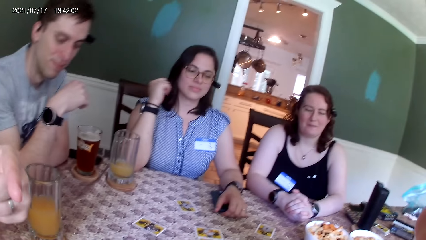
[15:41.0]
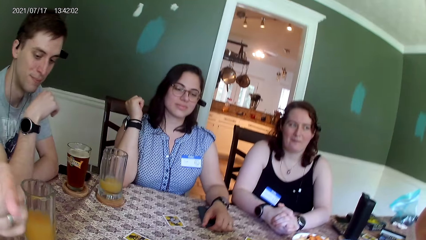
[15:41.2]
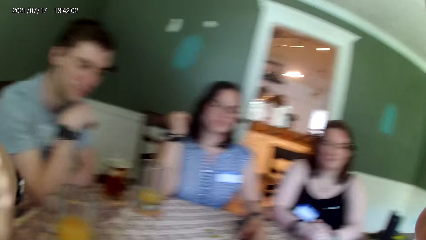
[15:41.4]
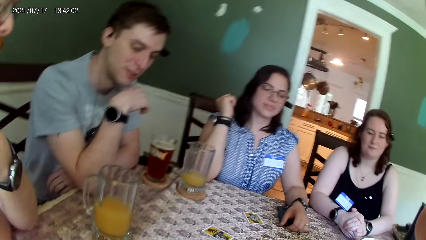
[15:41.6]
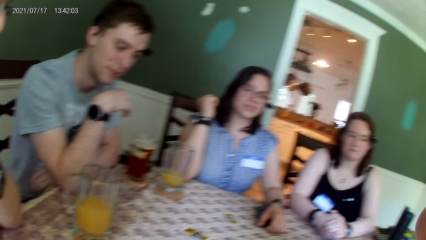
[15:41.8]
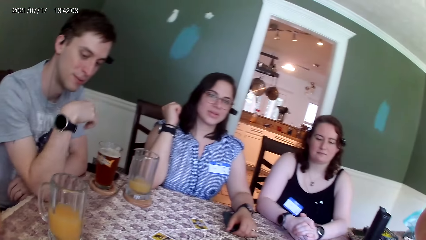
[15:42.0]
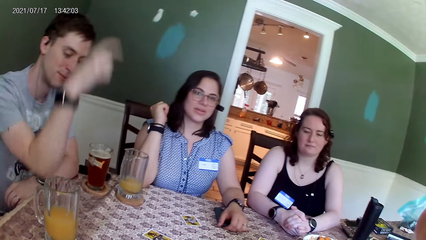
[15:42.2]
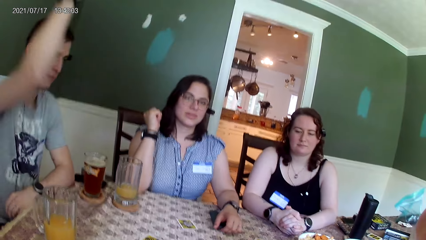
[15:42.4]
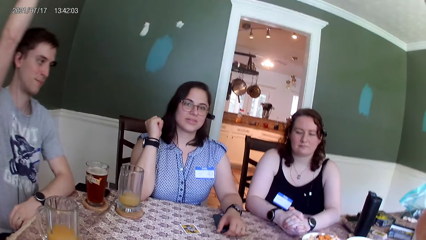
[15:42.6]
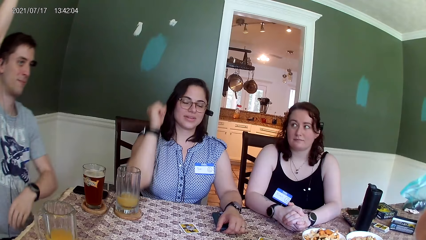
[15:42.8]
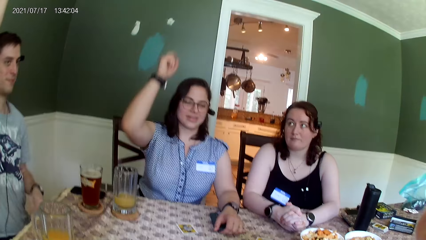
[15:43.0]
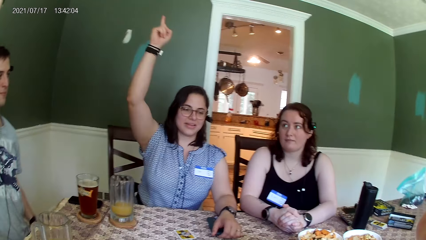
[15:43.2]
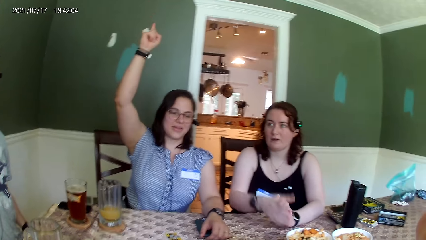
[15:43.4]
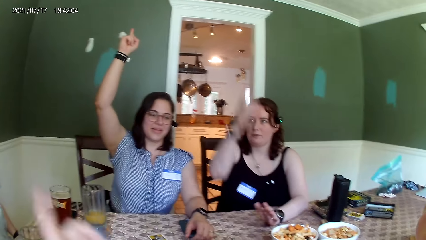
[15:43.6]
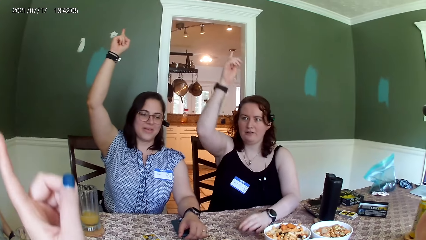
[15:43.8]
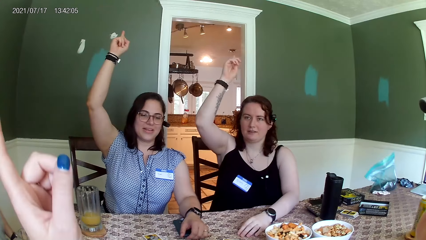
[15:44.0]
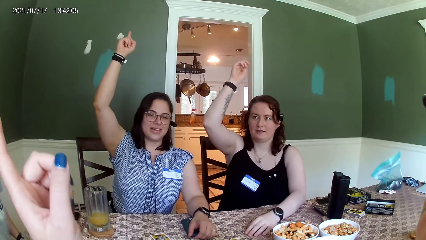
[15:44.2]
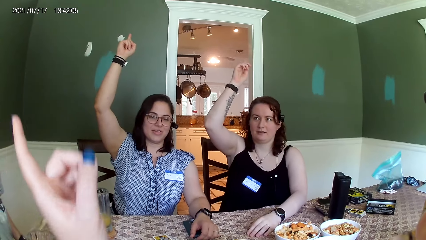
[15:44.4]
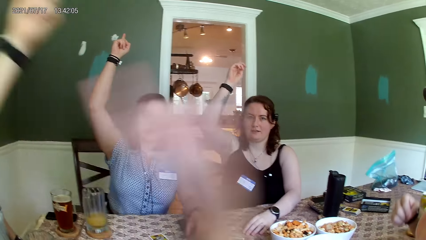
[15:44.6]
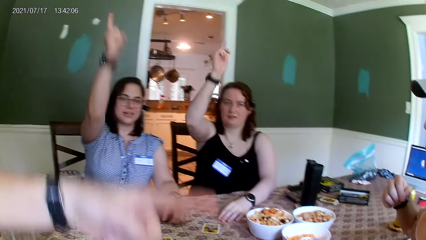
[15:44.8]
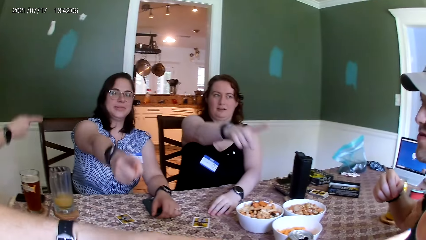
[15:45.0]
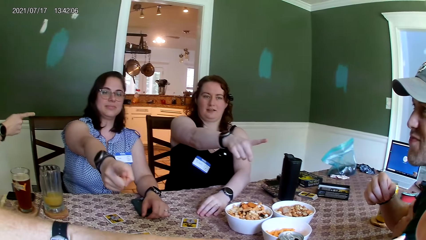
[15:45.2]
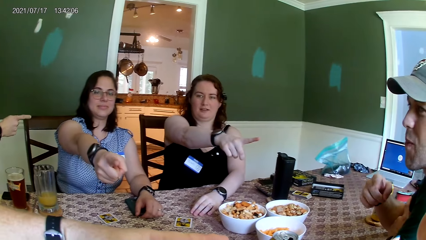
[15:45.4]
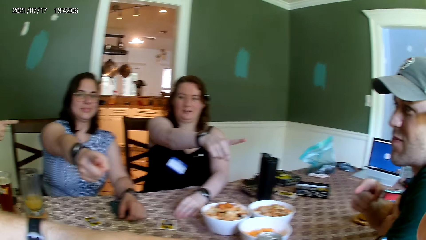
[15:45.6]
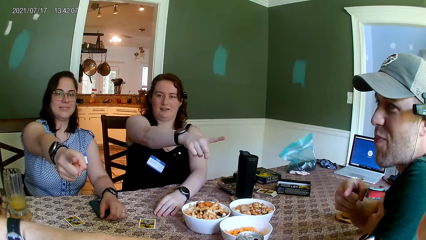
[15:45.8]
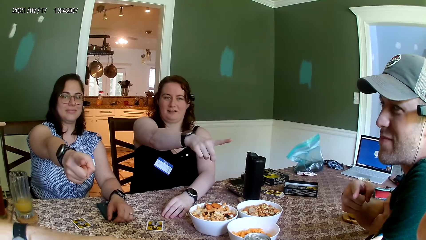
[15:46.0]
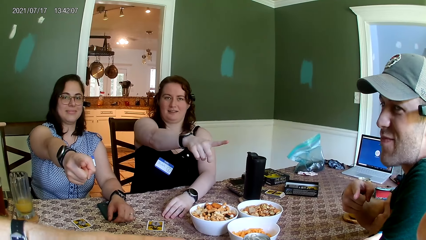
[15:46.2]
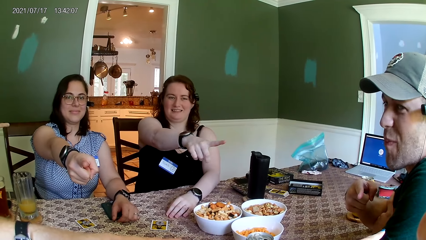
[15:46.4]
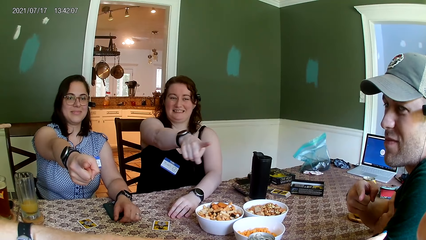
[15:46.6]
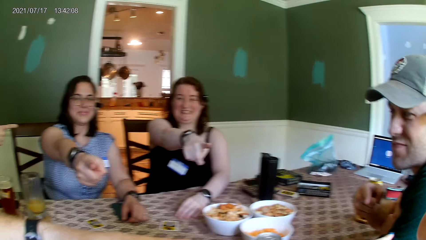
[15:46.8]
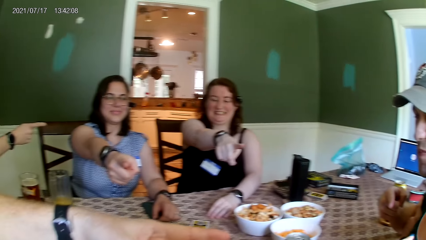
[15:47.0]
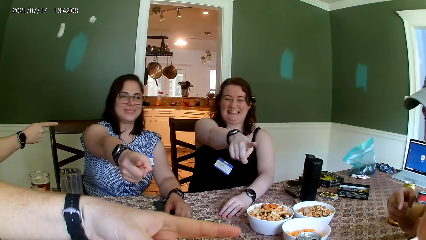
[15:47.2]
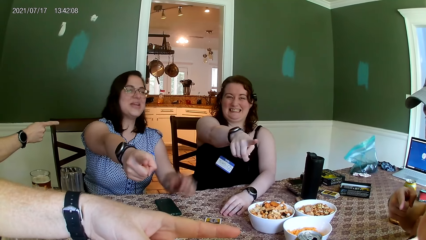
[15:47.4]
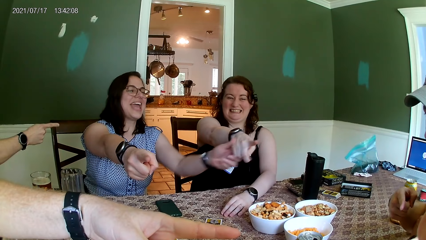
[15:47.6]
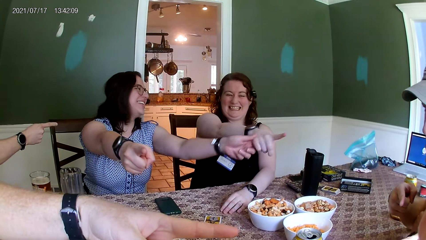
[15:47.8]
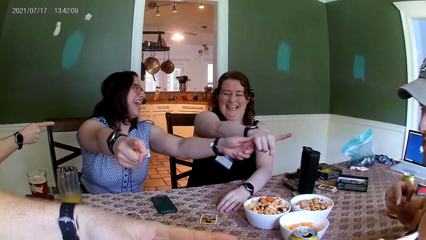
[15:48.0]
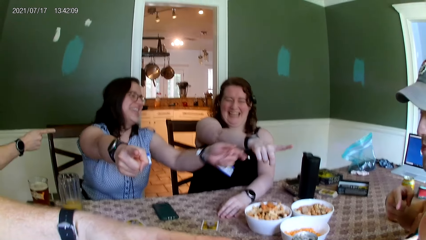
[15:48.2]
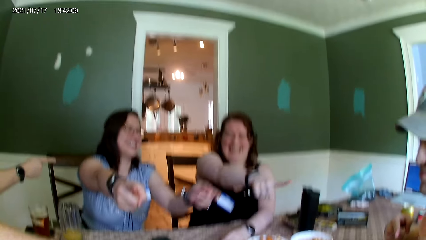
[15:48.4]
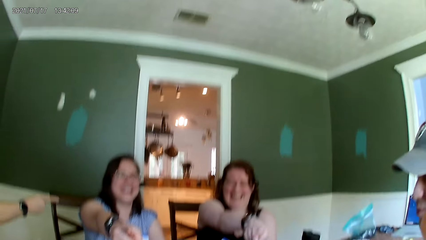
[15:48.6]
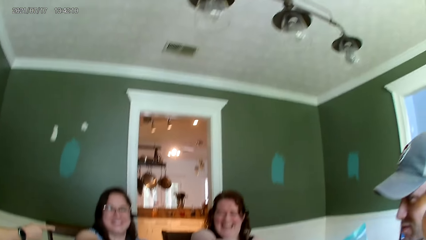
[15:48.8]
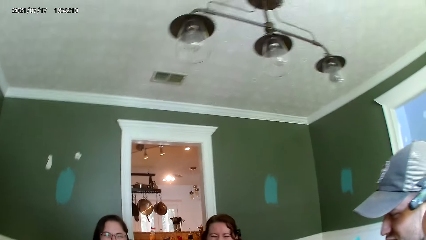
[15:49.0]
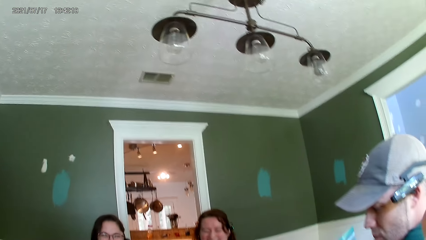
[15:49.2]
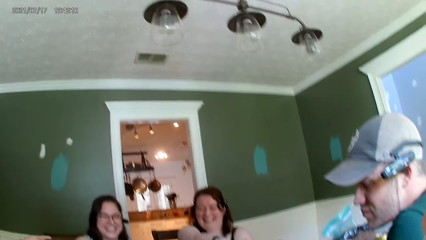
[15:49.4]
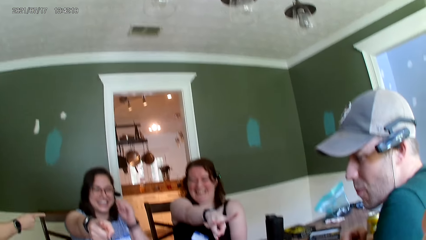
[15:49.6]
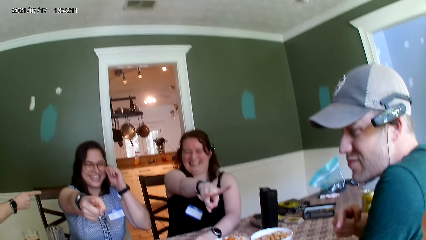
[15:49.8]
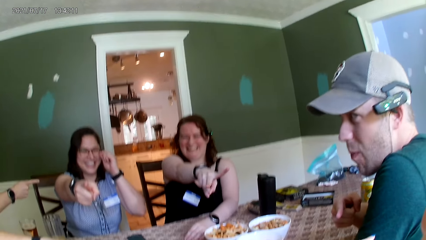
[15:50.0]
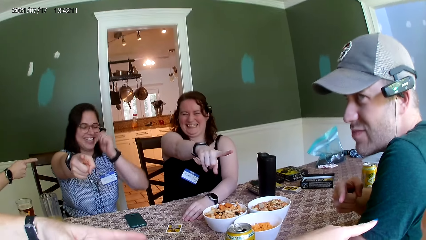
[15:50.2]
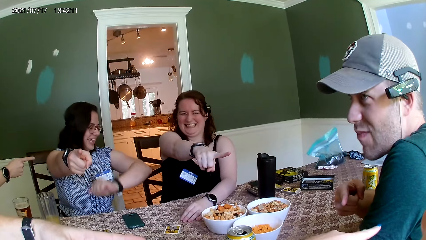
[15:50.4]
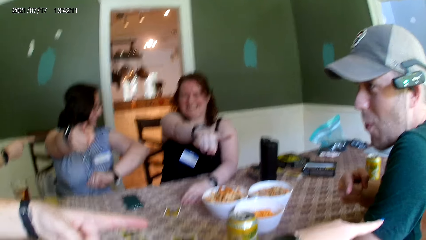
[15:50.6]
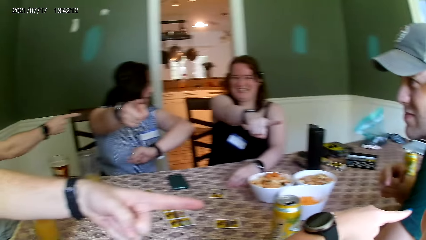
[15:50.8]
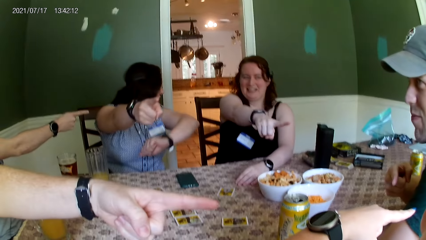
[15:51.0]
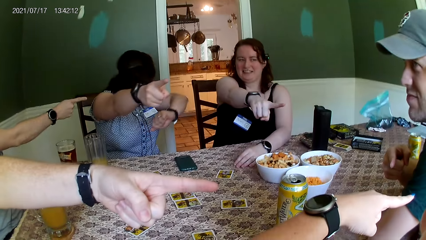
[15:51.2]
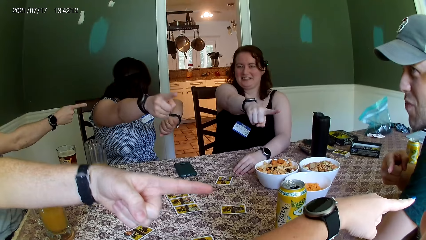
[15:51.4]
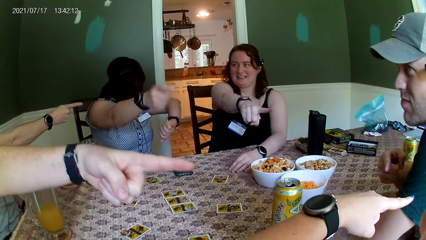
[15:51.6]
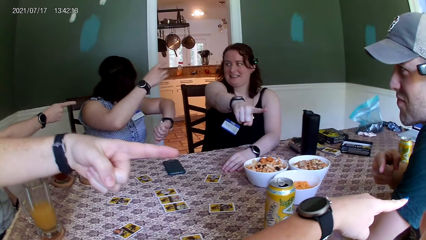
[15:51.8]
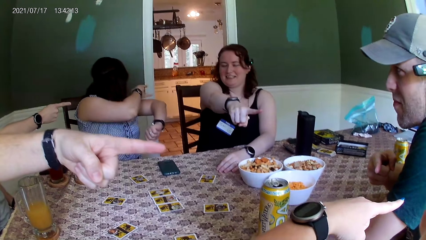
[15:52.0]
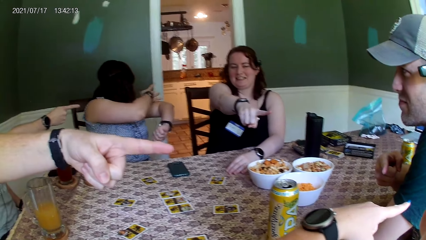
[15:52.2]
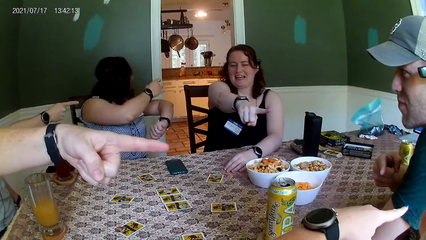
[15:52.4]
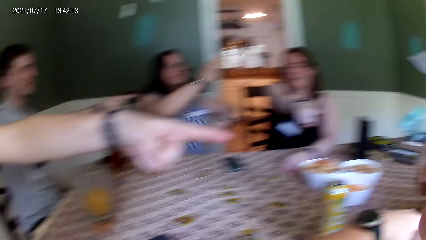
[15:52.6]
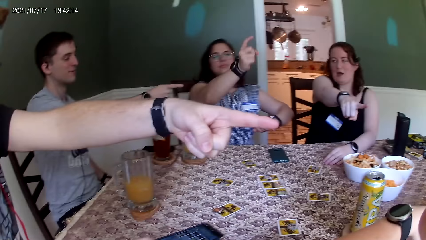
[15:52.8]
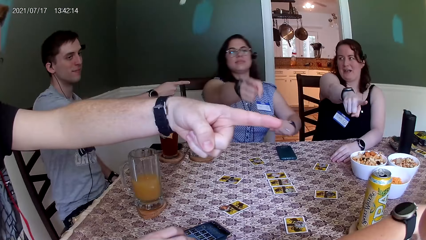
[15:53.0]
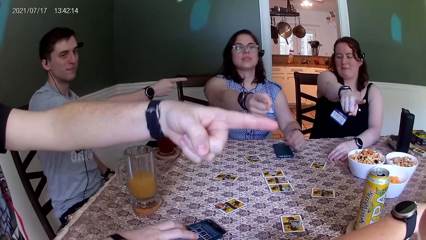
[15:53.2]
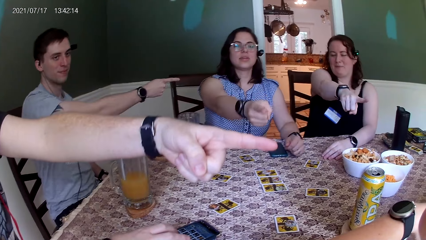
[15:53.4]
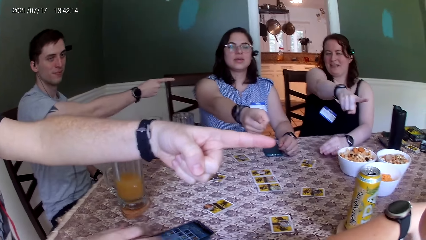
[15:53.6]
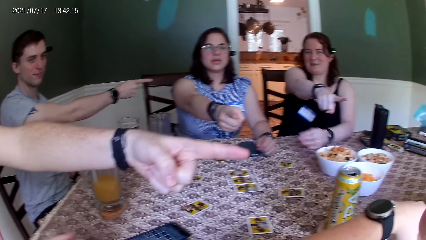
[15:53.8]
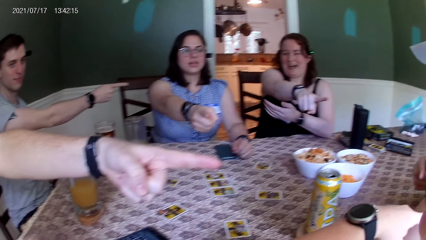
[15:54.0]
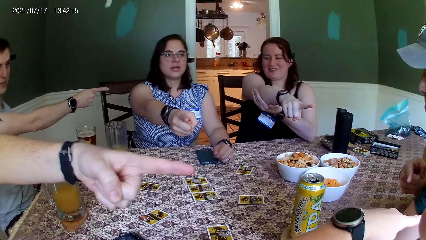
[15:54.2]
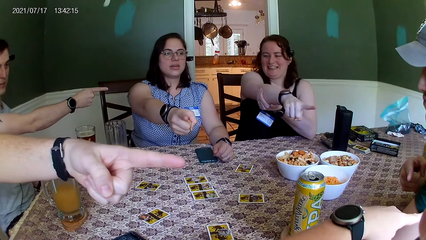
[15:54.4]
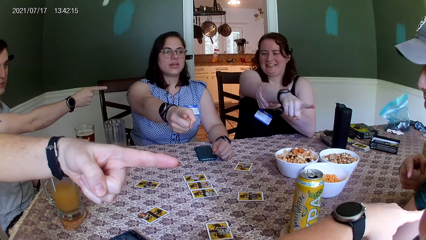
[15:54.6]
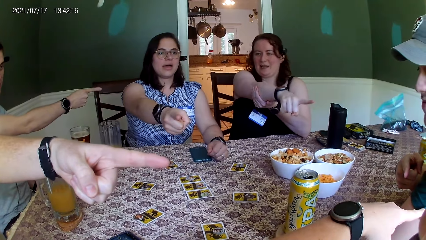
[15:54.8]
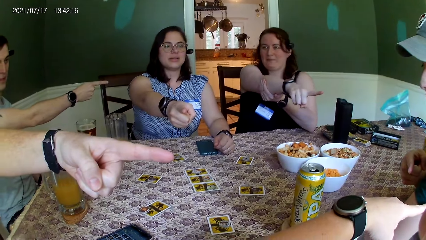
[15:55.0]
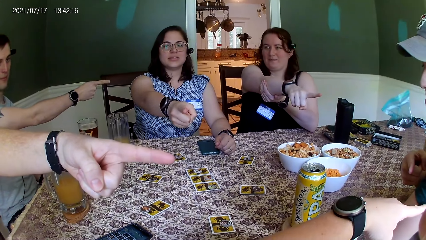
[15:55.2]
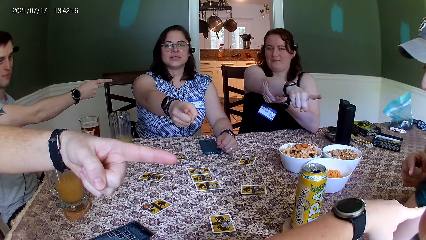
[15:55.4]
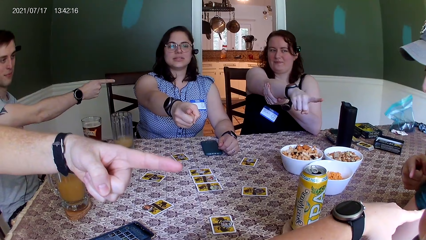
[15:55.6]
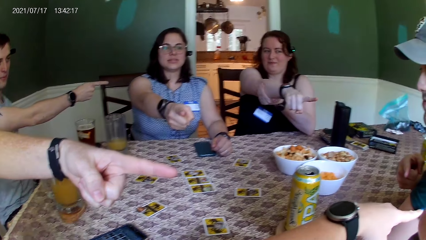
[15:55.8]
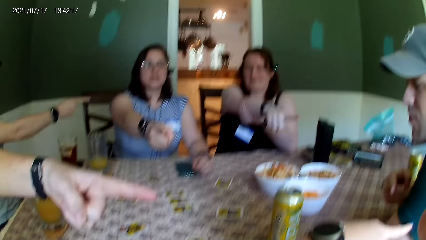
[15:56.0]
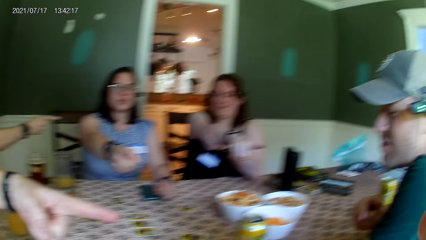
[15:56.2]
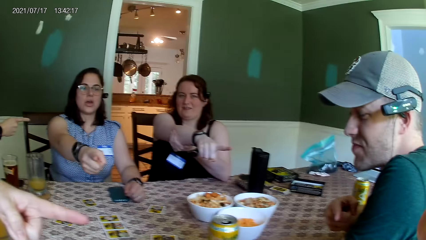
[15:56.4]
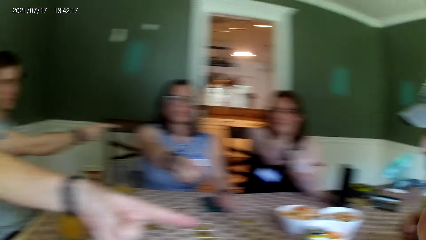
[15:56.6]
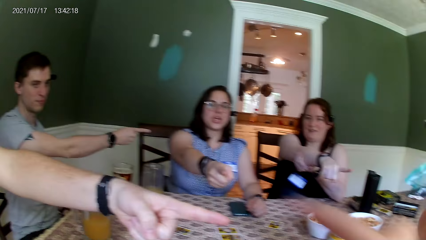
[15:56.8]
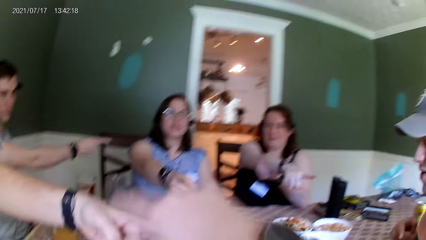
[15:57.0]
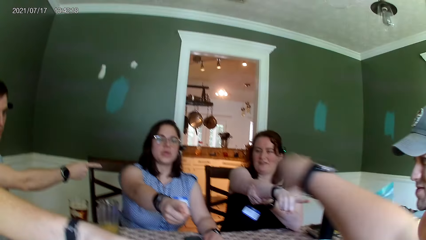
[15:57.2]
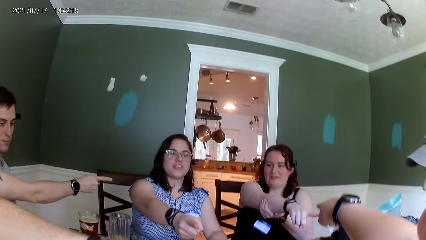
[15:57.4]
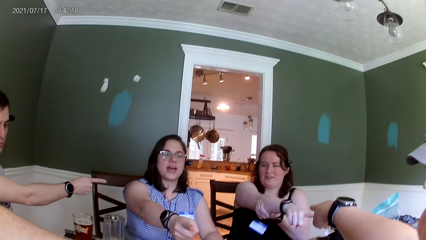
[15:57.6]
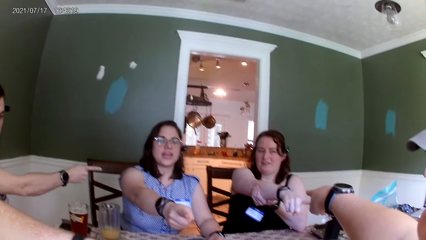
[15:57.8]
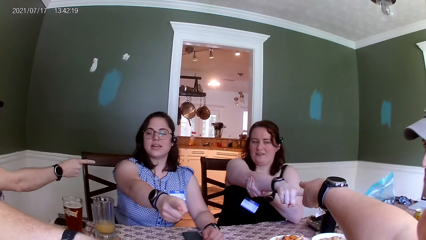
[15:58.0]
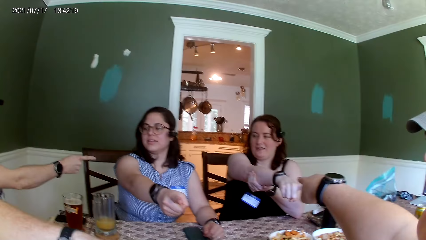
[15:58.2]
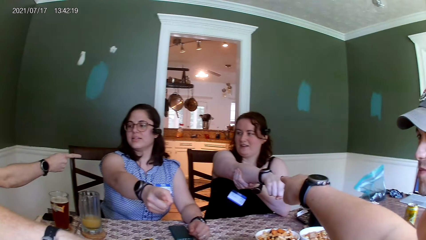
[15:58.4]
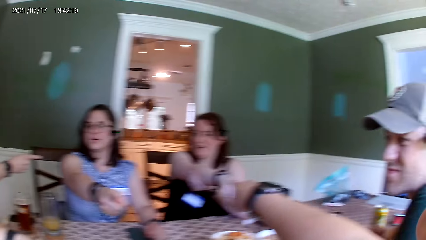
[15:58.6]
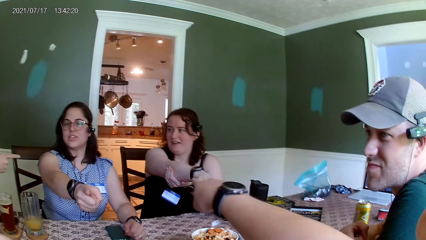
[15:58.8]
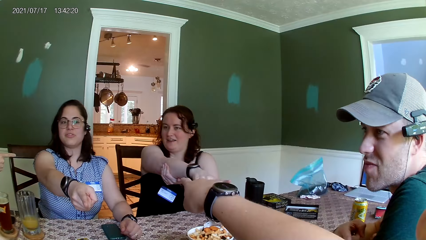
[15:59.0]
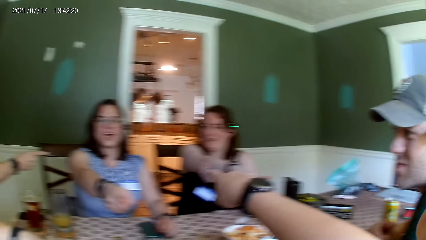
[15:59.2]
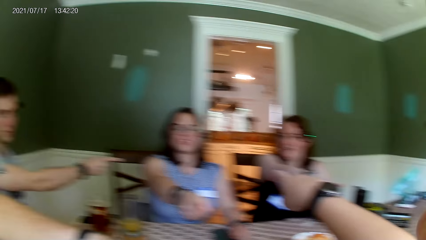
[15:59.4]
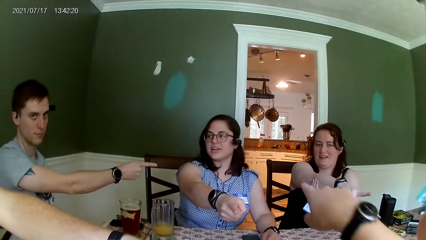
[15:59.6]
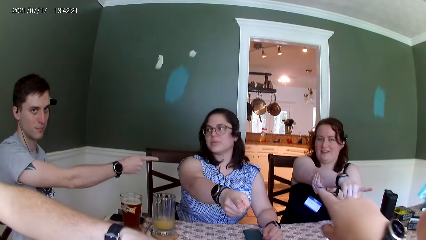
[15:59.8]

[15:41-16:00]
A man raises his right hand. A woman raises her right hand. The camera wearer raises her left hand. Another woman raises her right hand. The camera wearer points at a person. The other woman points at a second man with her right hand. The first woman points at the camera wearer with her right hand. The first woman touches the other woman's right hand with her left hand. The camera wearer points at the second man with her left hand. A third man points at the second man with his left hand. The first man points at the first woman with his right hand. The camera wearer counts the people.
